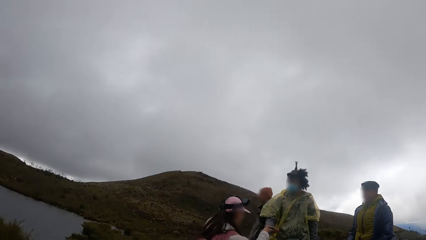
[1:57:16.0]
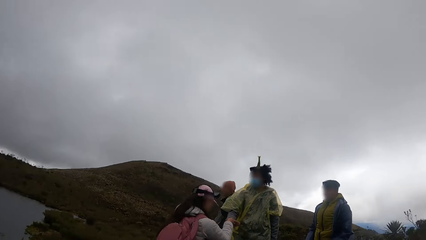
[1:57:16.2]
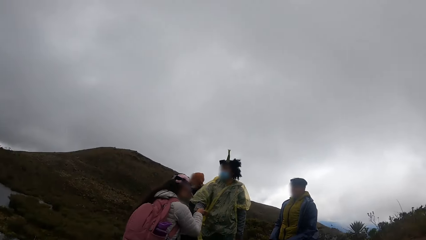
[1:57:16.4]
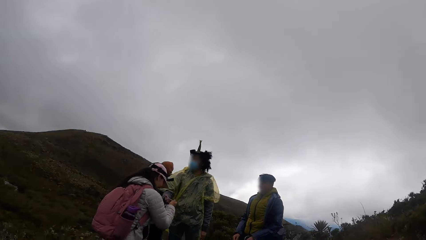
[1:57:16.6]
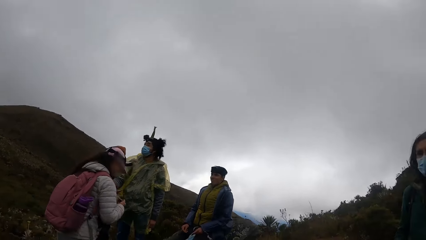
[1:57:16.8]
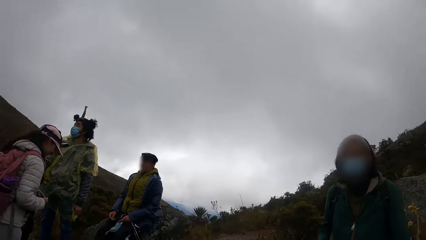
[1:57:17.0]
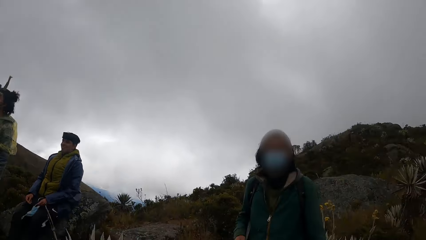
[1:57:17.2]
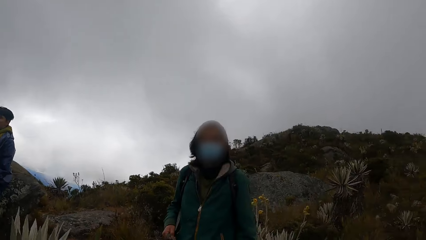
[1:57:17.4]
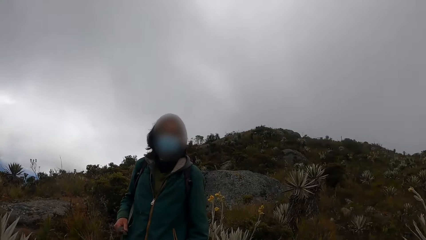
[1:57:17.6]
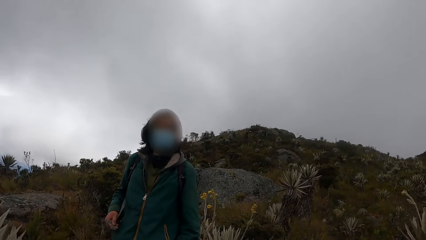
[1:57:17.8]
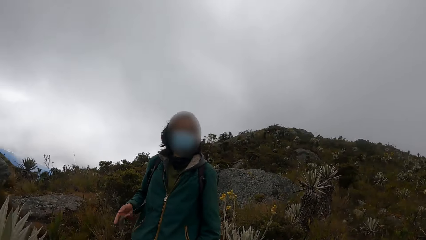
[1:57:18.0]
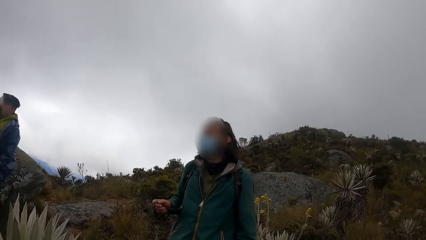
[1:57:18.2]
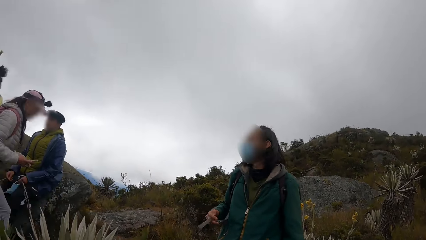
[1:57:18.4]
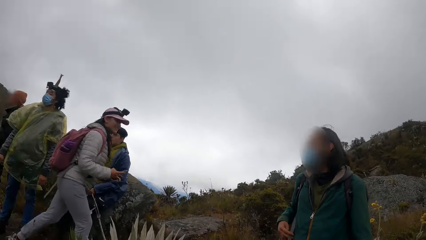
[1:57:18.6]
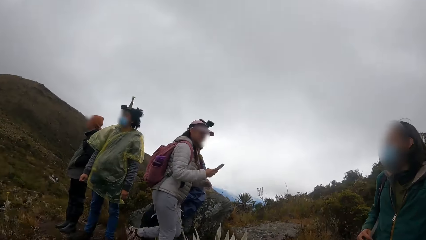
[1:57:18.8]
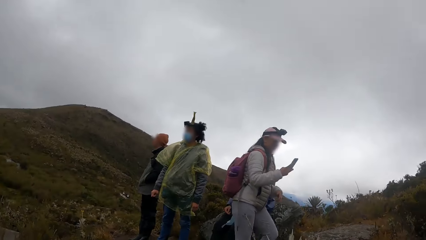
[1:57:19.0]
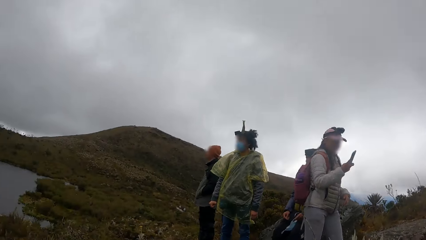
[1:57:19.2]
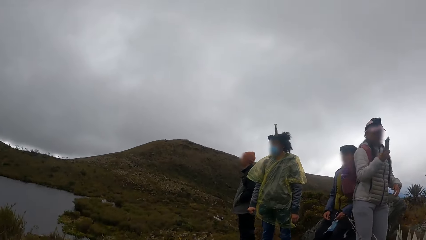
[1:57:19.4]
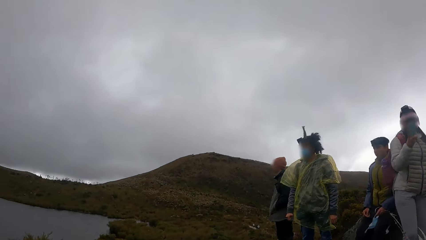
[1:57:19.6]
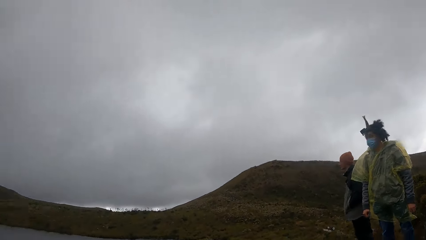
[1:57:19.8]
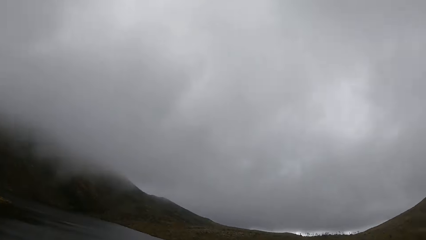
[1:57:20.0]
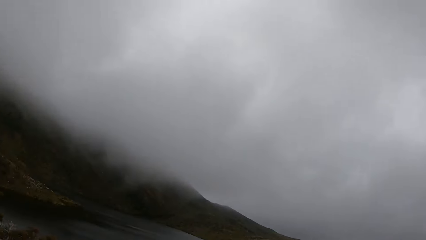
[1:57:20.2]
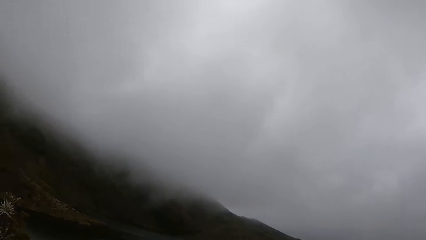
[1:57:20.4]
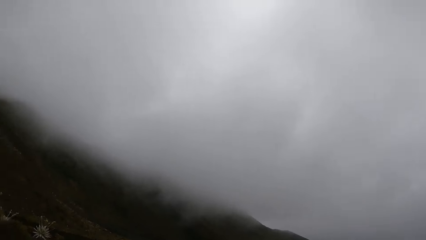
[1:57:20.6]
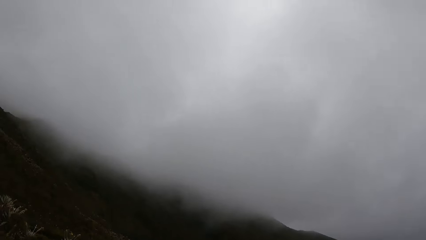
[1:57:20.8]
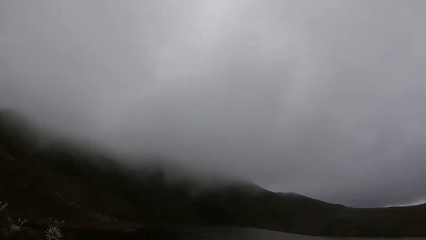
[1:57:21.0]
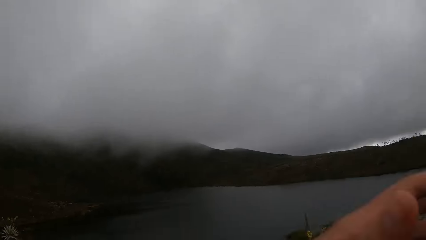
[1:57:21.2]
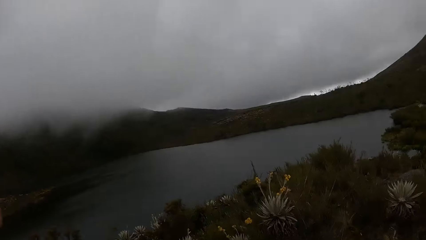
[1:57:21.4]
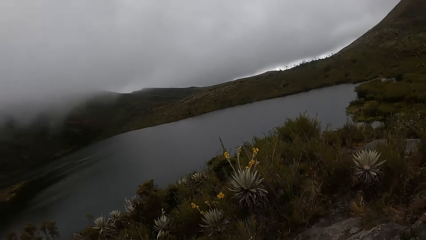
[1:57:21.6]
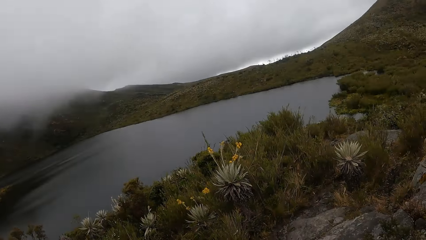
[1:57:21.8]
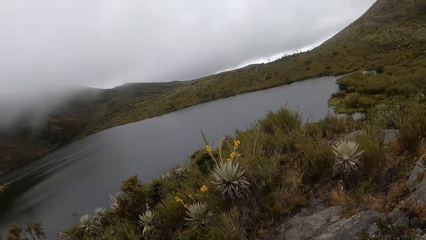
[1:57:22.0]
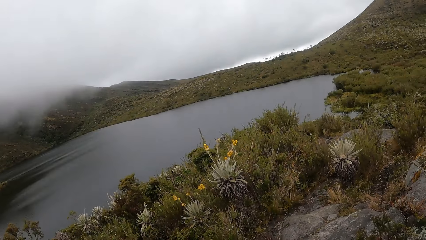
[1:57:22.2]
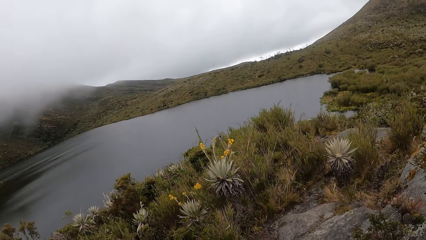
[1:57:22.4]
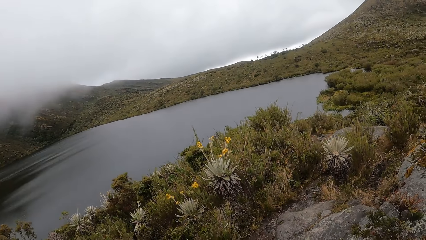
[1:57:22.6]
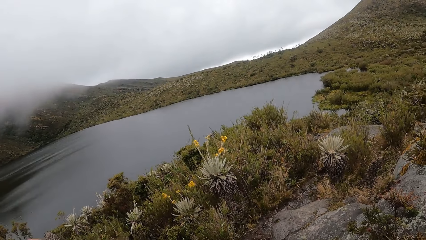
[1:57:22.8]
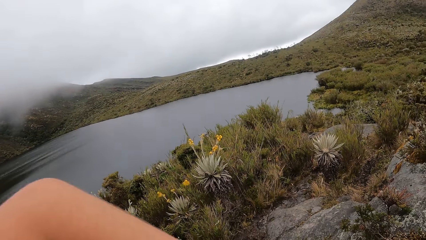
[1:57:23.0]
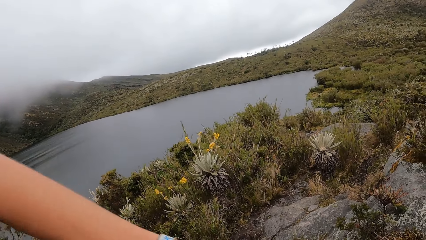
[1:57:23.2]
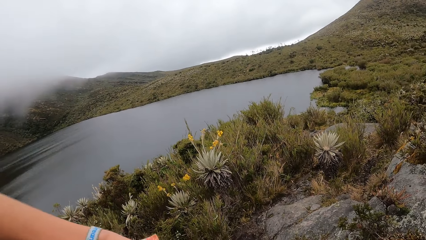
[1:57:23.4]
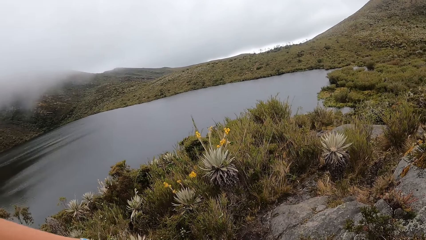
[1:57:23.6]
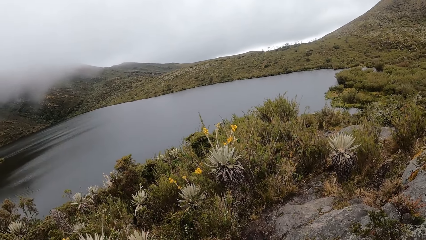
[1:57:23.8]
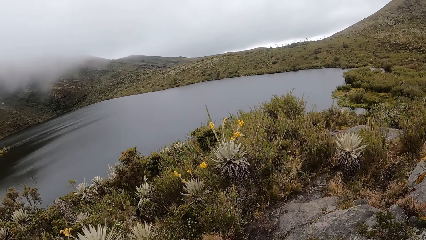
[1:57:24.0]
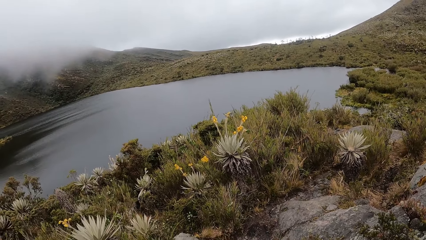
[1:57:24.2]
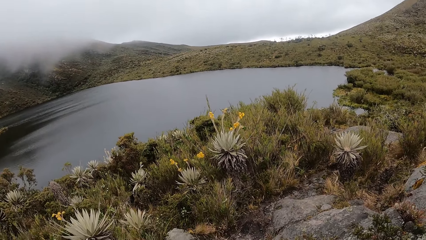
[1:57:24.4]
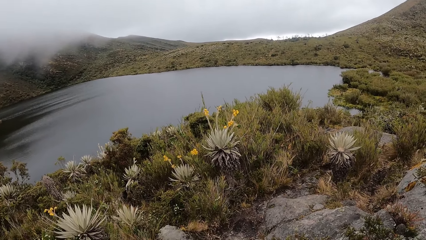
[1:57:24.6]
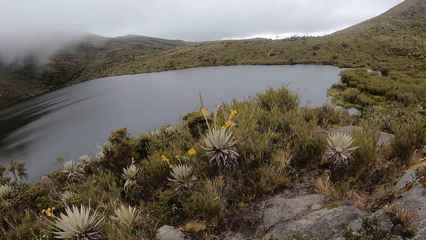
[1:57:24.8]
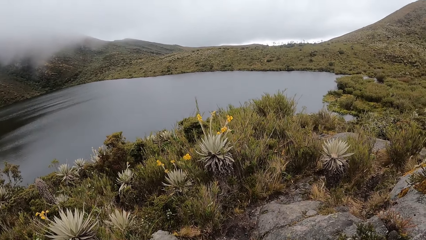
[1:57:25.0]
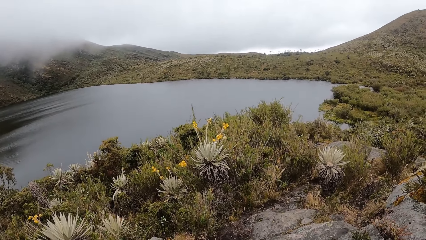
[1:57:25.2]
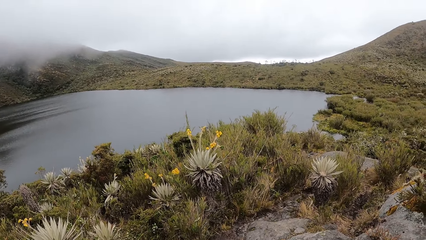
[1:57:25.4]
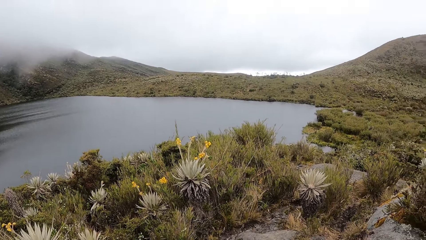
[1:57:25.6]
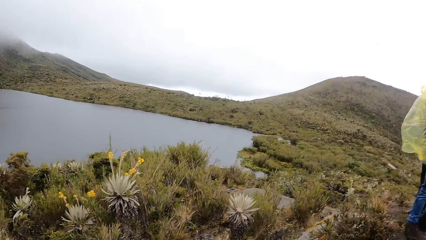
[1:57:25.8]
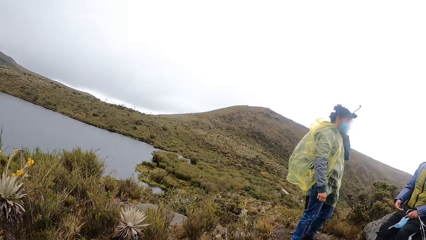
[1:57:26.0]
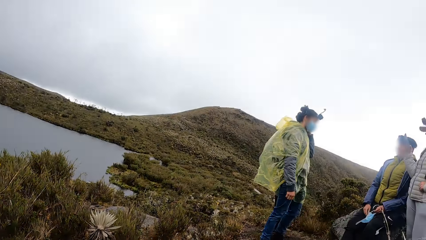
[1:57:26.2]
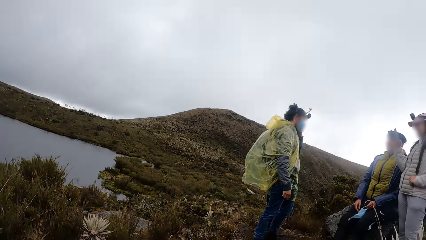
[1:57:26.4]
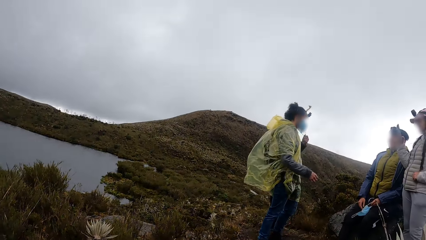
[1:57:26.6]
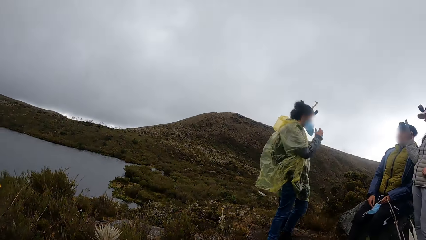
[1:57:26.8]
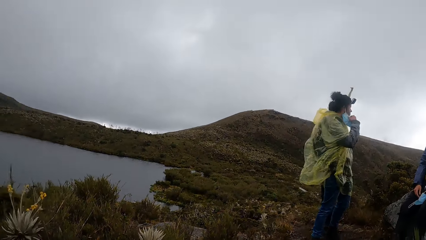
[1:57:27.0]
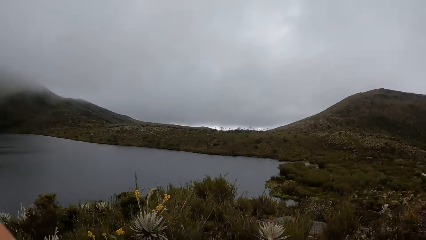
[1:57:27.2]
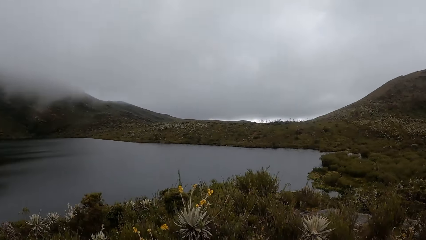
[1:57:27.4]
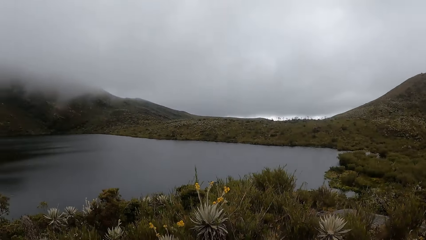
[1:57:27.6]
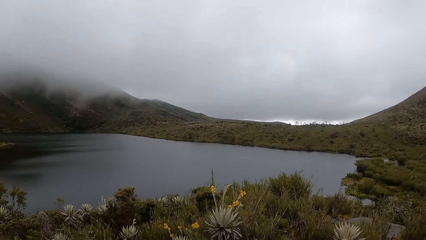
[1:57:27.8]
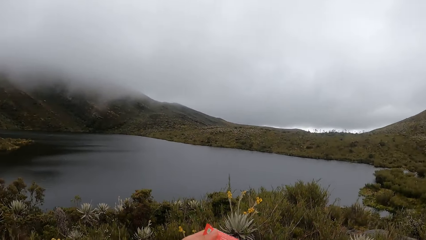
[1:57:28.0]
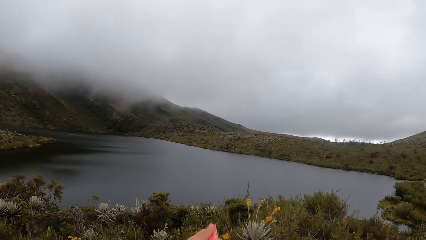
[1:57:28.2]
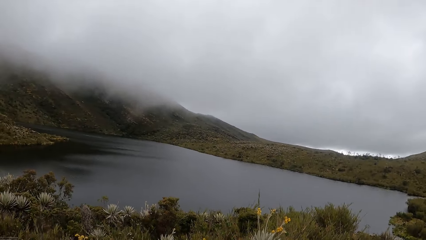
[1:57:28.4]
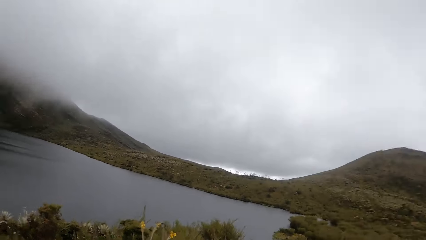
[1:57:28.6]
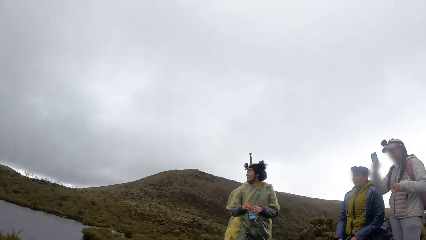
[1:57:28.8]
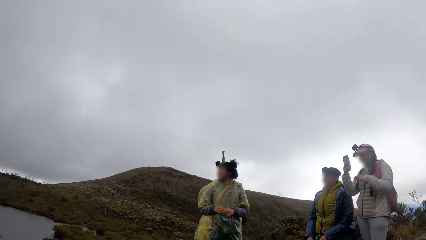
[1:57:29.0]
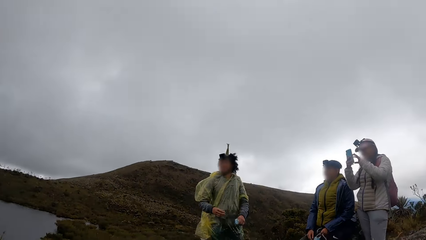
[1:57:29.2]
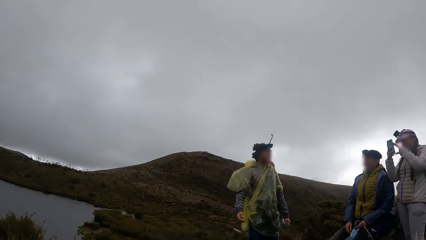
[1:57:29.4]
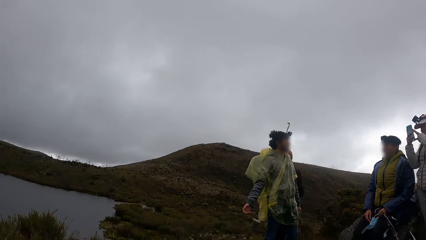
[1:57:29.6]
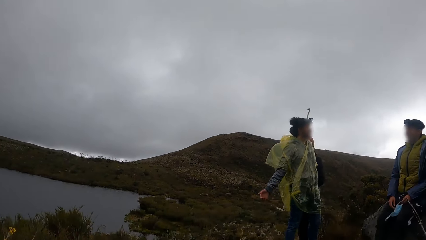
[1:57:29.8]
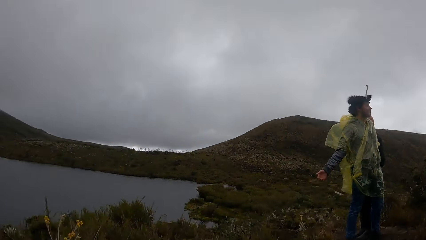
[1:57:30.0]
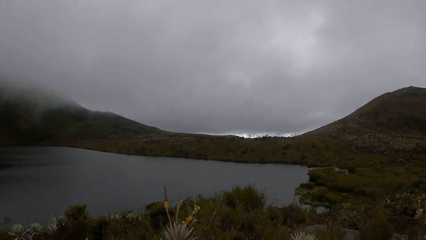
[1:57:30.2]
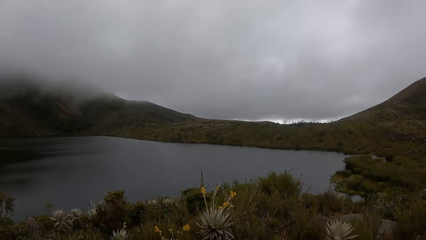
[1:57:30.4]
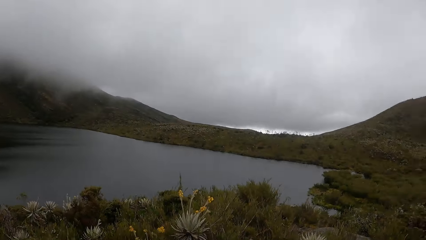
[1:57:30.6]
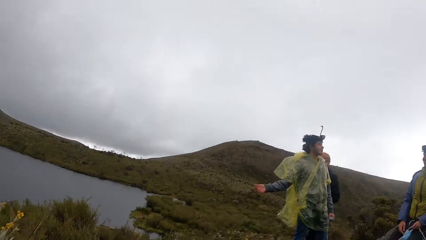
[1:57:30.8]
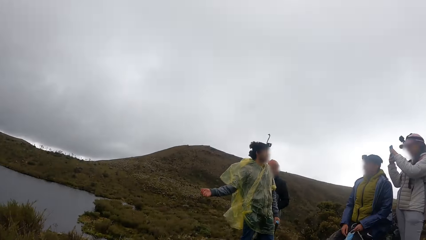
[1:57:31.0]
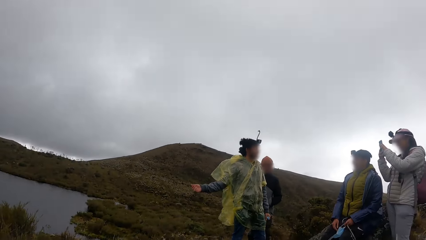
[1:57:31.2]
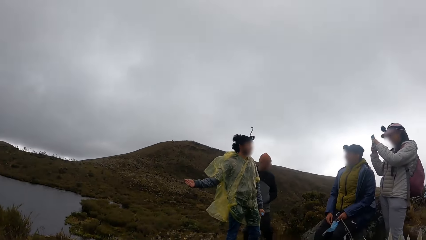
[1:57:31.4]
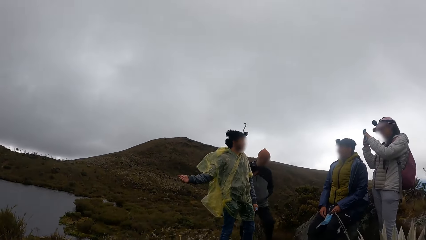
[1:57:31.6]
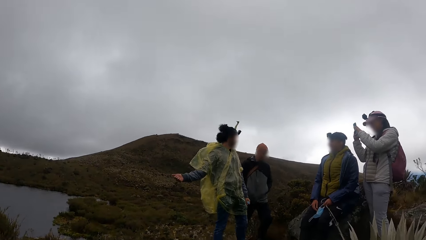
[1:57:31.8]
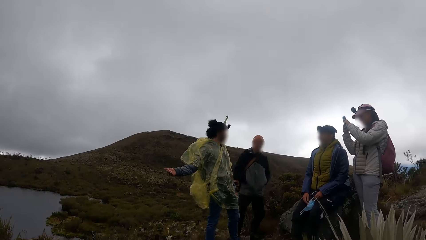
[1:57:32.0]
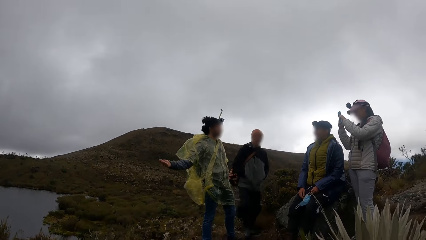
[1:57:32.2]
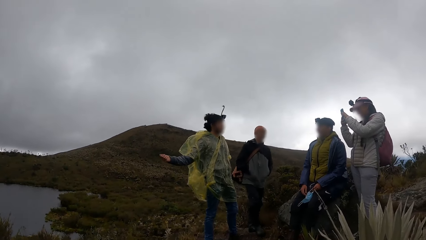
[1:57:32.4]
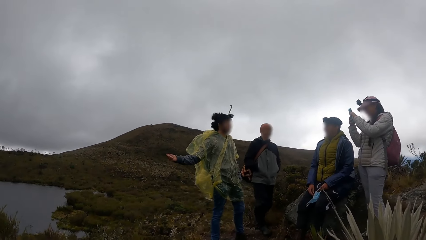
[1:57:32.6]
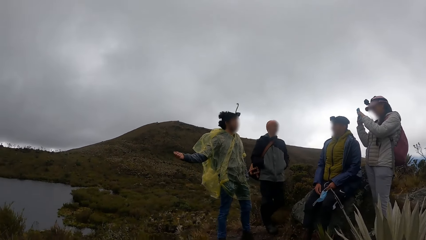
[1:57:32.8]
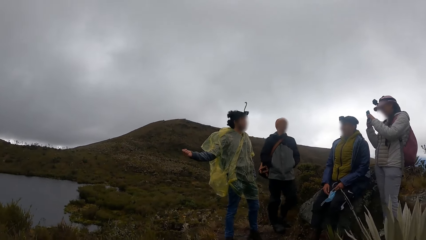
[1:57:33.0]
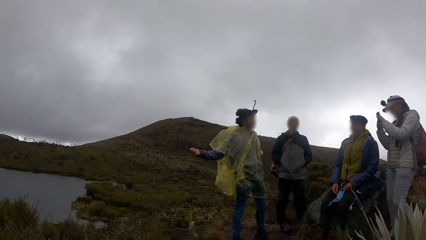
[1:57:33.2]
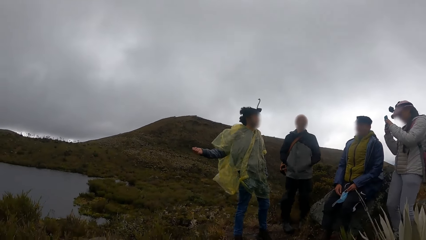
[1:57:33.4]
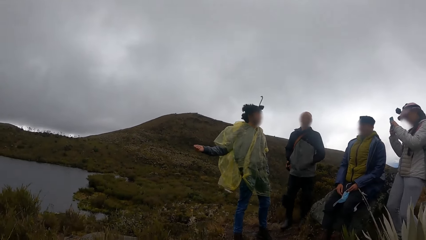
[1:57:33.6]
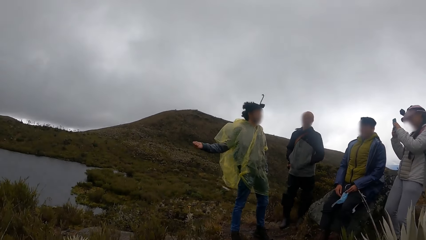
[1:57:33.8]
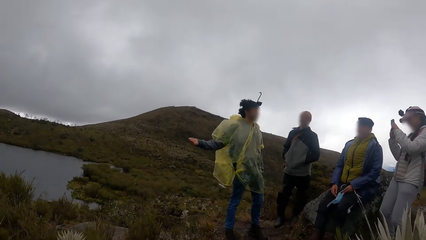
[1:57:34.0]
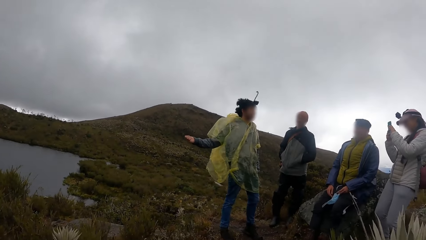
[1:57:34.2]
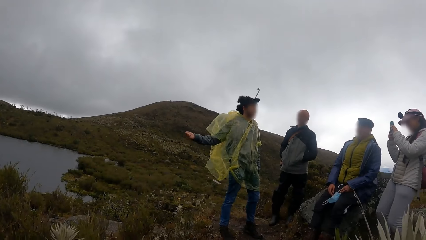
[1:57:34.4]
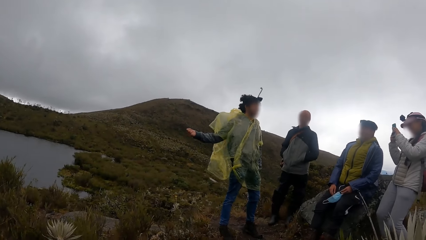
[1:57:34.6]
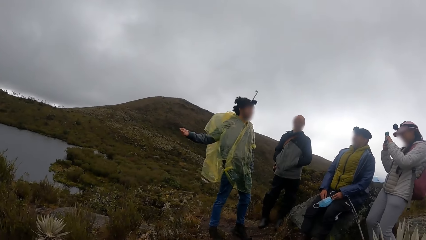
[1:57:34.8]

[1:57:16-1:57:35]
A woman collects the phone from another woman with her right hand. The first woman uses the phone. The camera wearer looks around the mountains. The first woman uses the phone. The other woman removes a nose mask from her face with both hands. The camera wearer looks around the mountains. The first woman snaps a picture with the phone in both hands. The camera wearer looks around the mountains.
